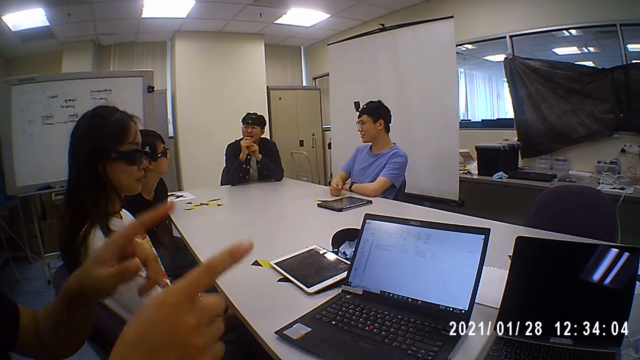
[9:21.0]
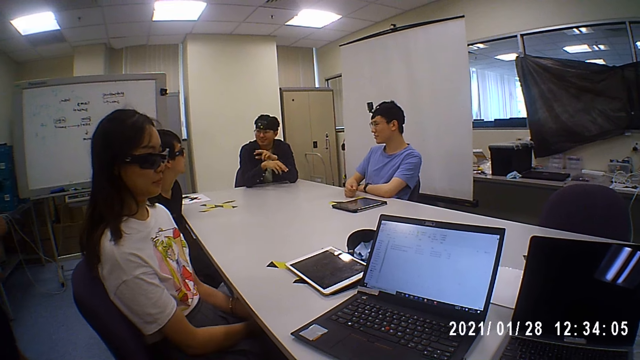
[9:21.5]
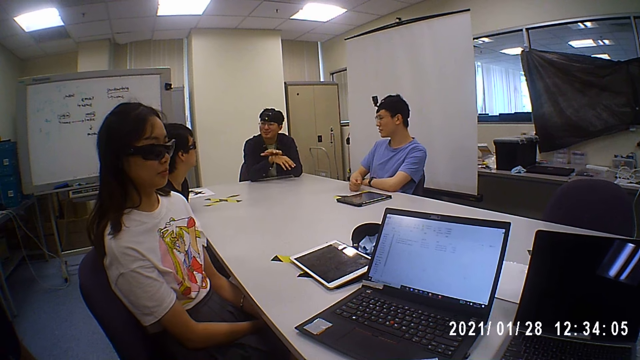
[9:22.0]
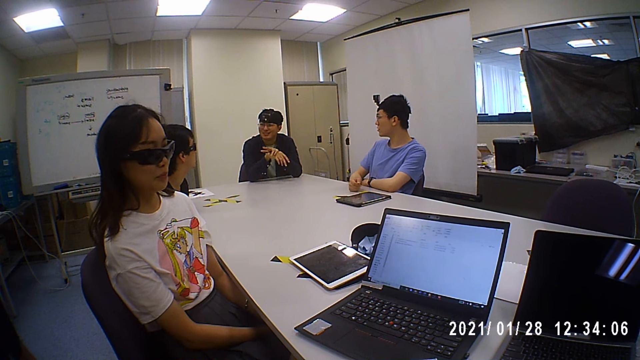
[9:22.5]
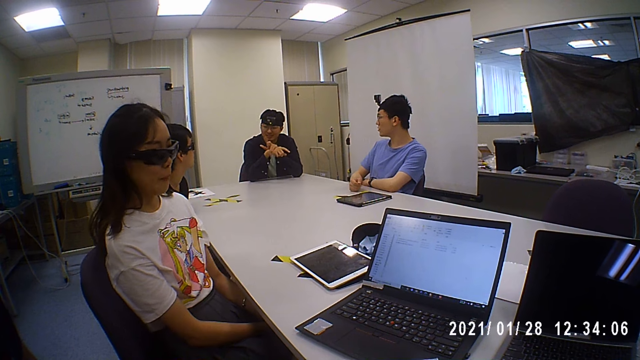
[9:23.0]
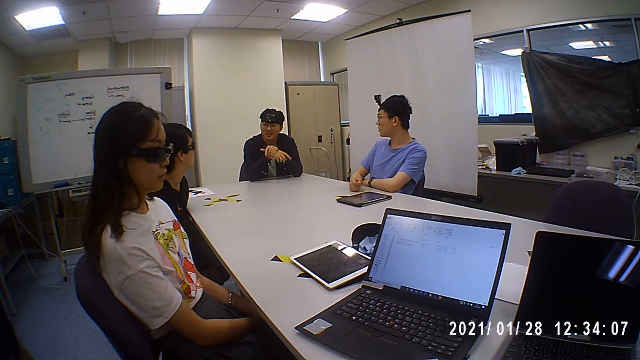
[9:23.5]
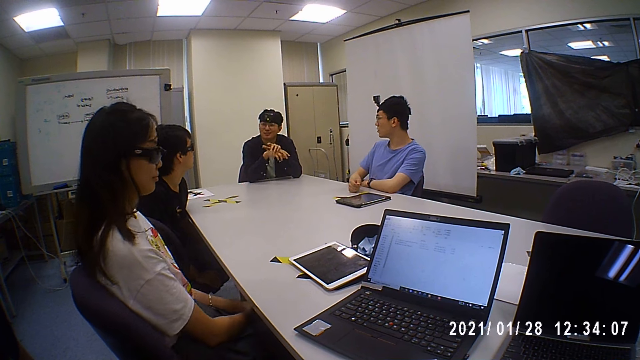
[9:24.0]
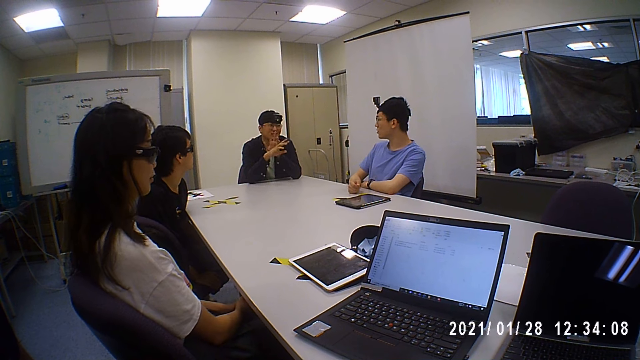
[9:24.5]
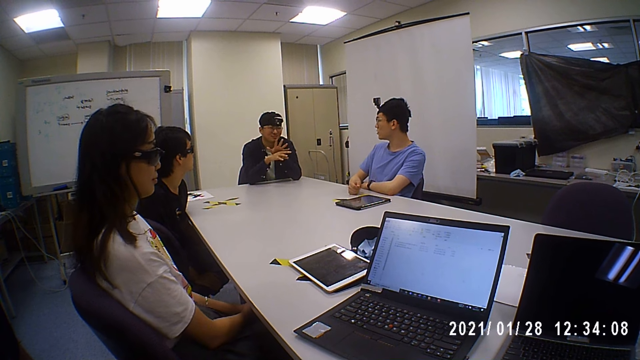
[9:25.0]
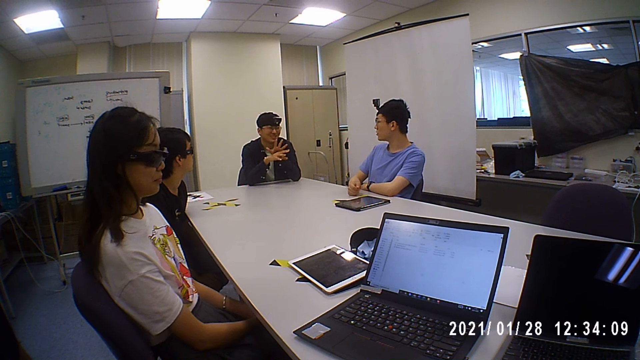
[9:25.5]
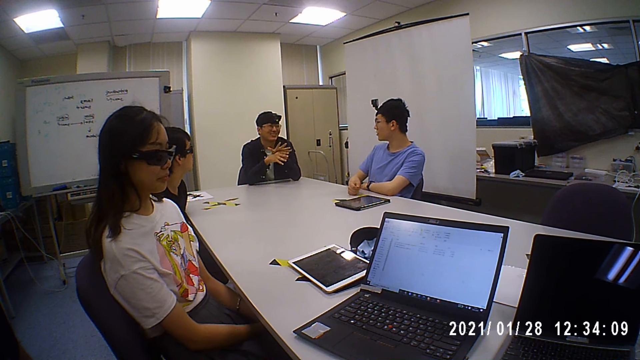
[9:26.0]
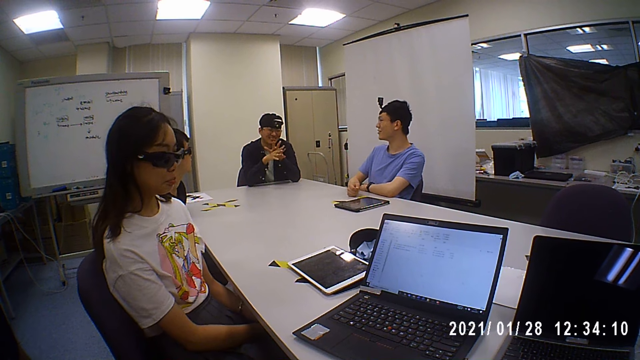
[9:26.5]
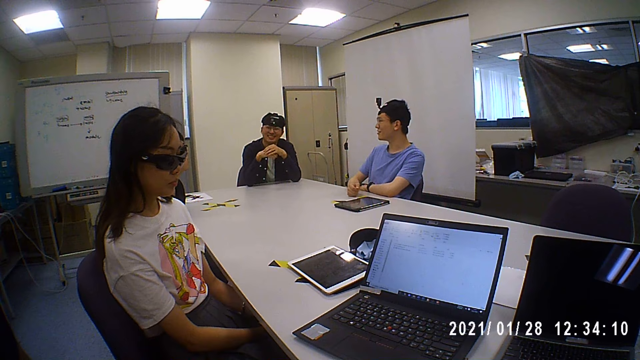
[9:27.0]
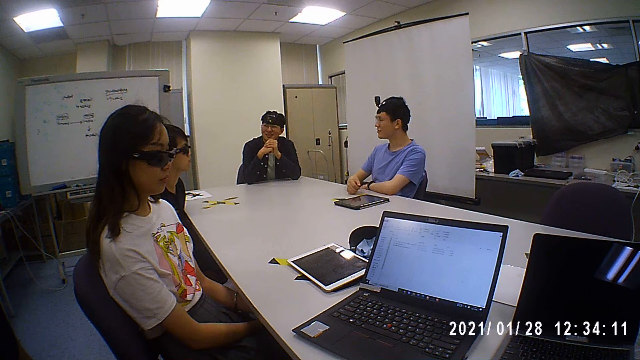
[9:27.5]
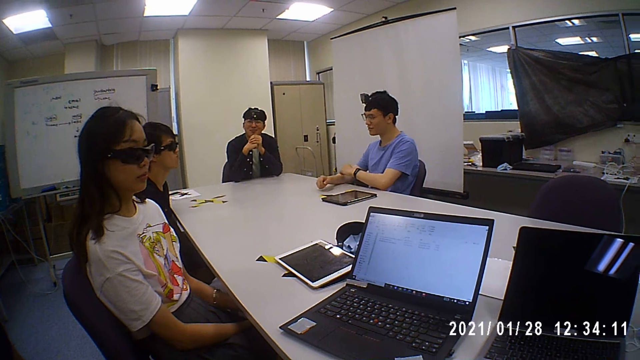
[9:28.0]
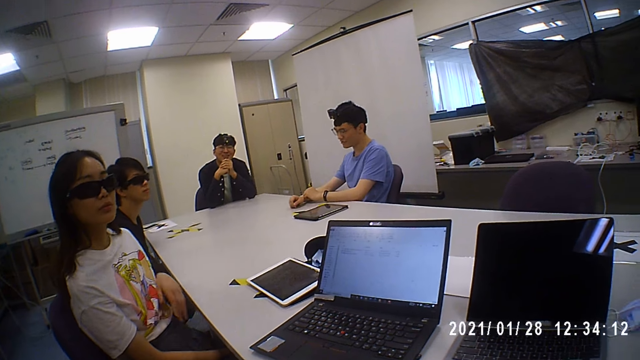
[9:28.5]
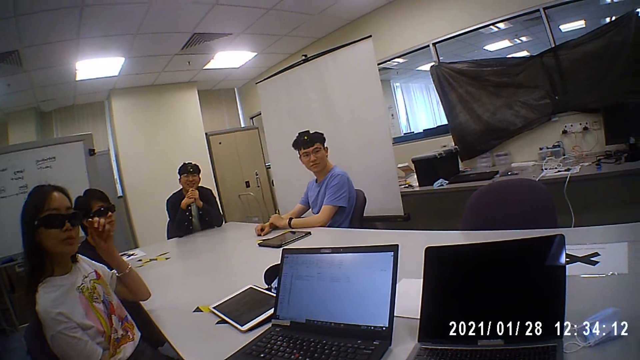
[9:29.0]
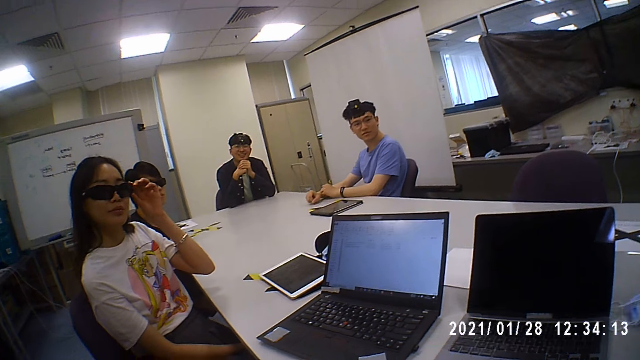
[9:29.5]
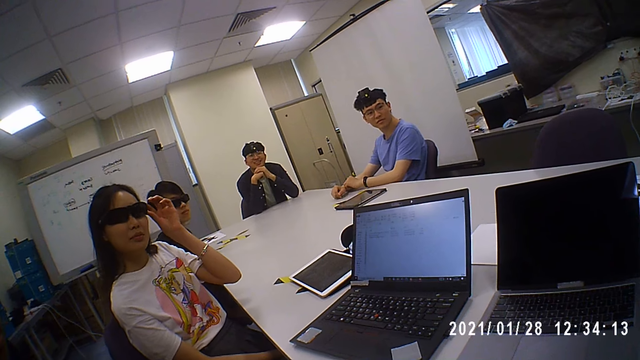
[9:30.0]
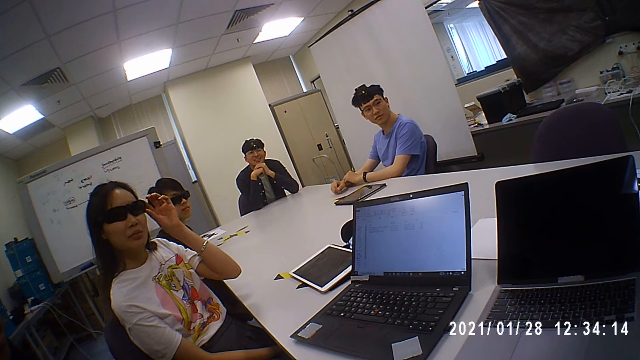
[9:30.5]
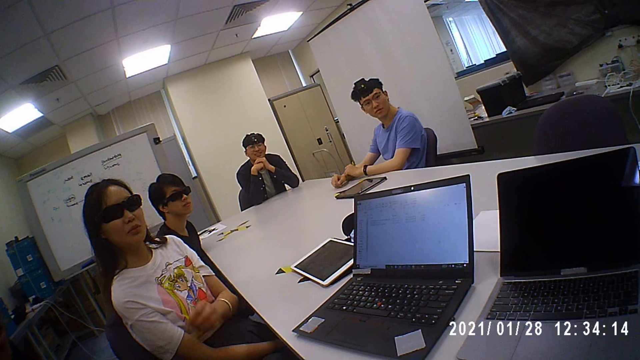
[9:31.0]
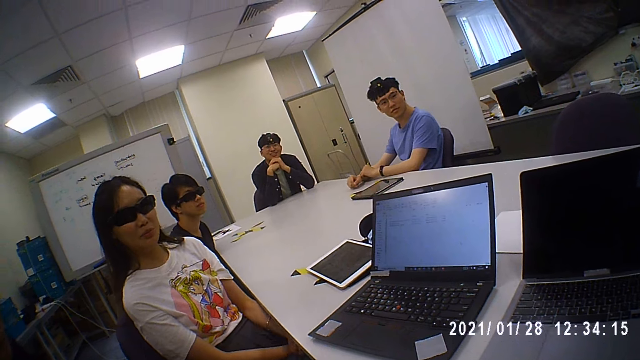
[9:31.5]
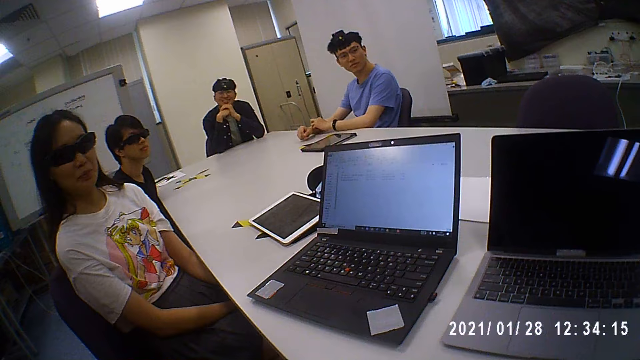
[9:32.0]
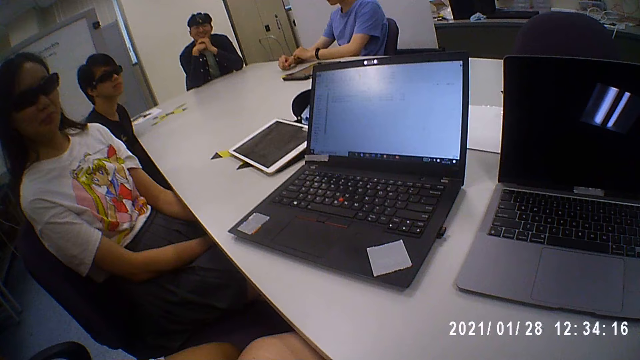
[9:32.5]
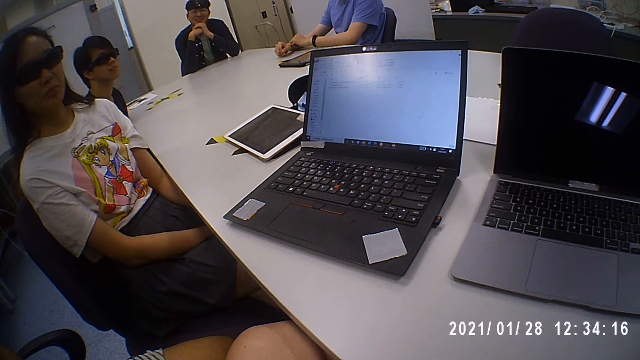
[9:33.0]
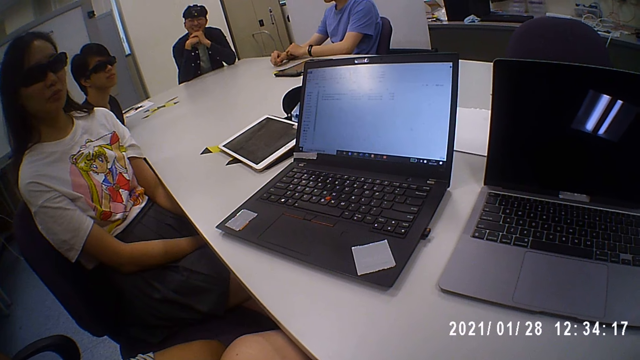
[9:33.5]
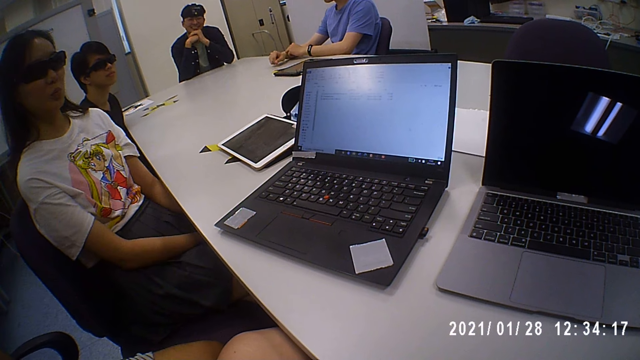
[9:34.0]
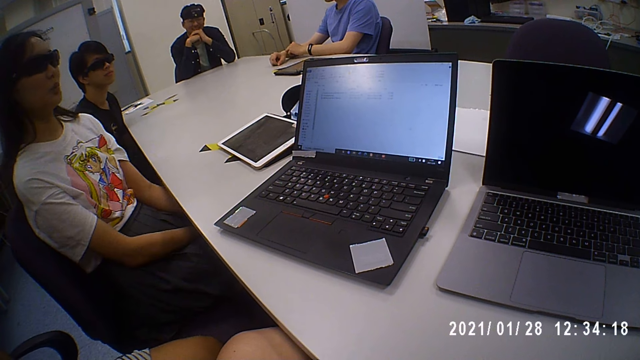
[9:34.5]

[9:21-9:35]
A man talks to colleagues. The camera wearer converses with the group of people. They look on the colleagues. A woman adjusts a pair of sunglasses on her face with her left hand. The woman places her left hand on her legs.

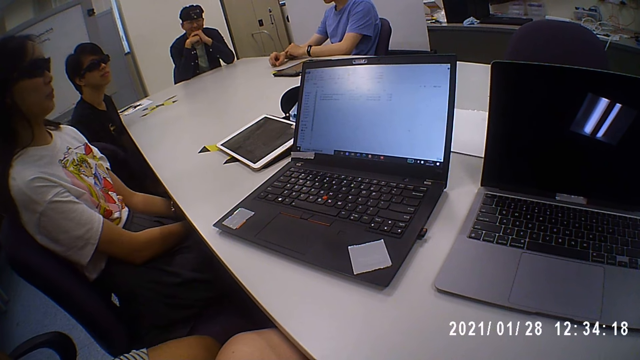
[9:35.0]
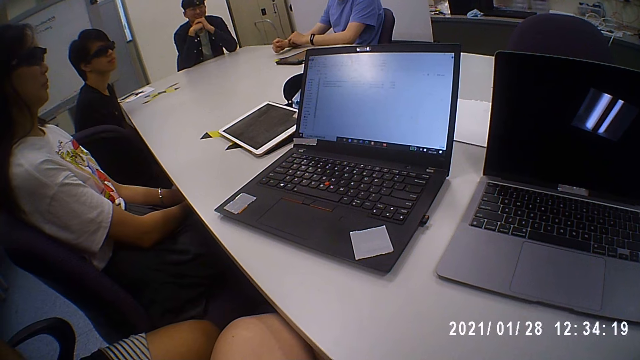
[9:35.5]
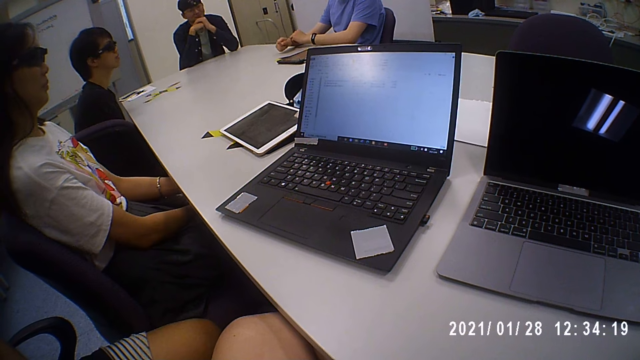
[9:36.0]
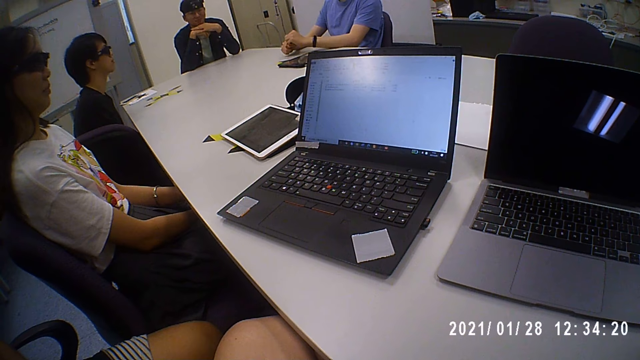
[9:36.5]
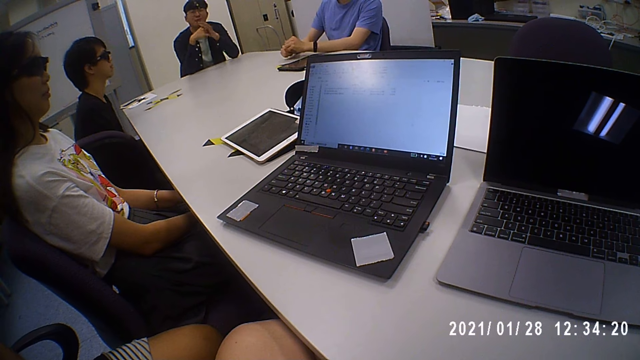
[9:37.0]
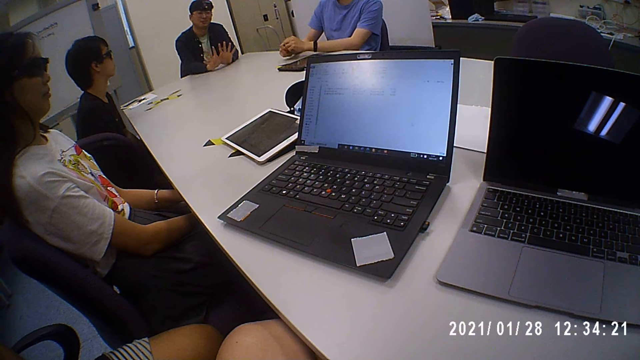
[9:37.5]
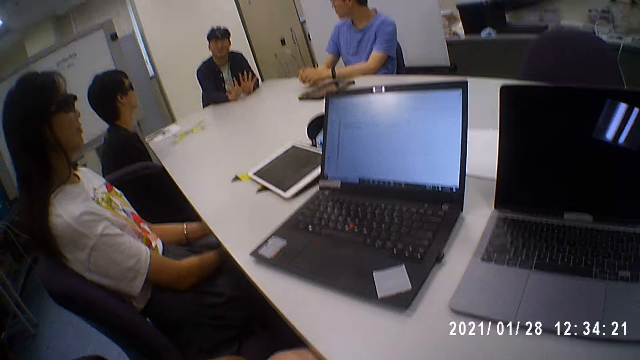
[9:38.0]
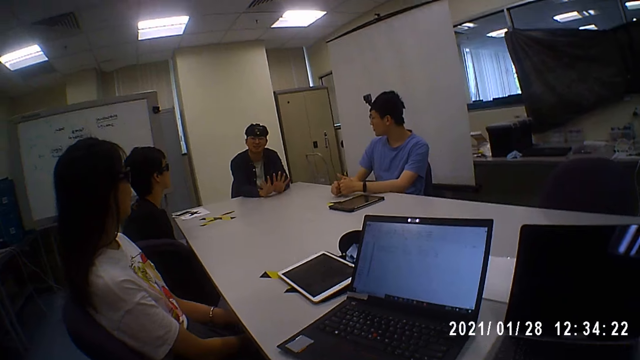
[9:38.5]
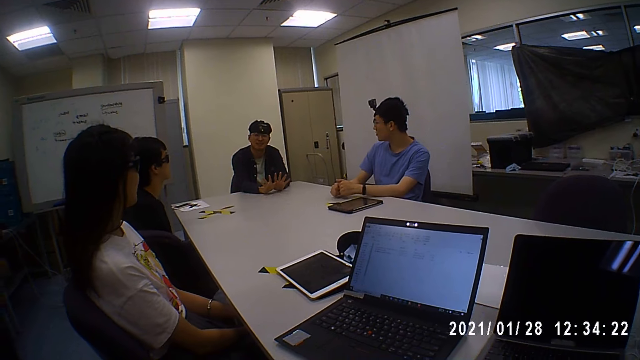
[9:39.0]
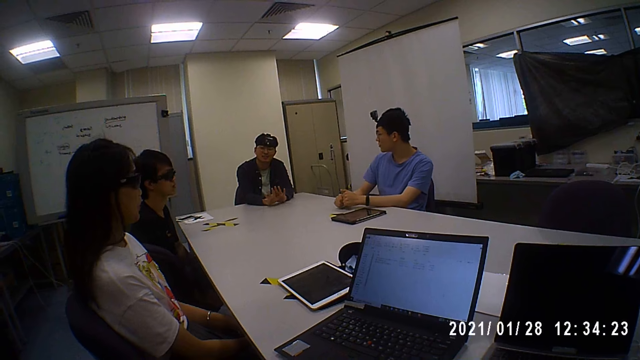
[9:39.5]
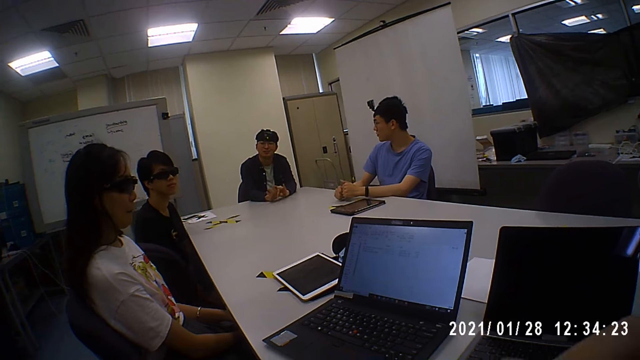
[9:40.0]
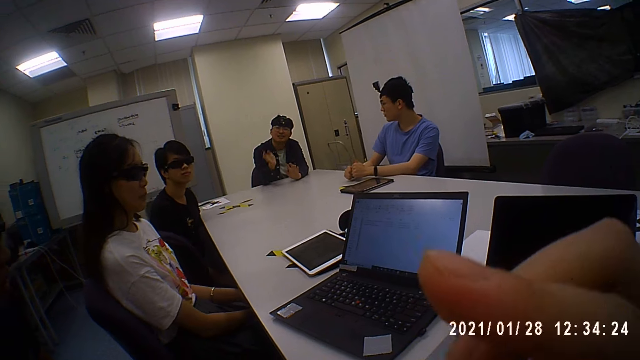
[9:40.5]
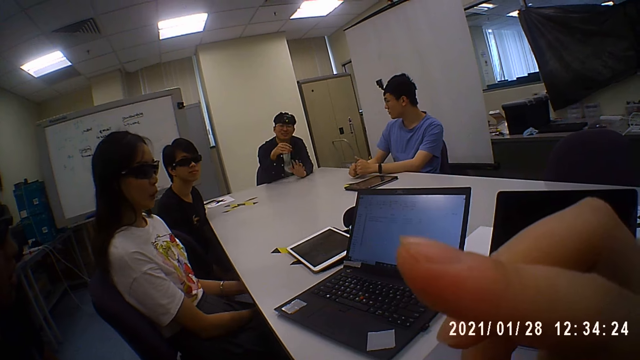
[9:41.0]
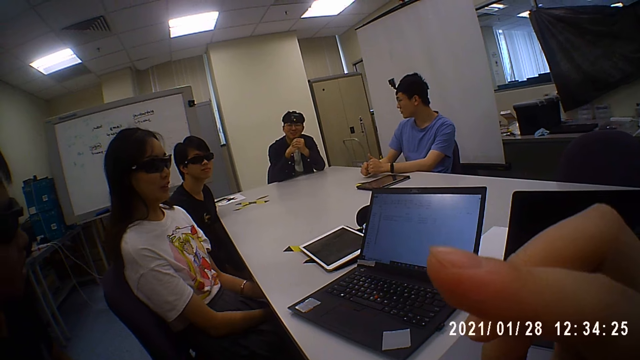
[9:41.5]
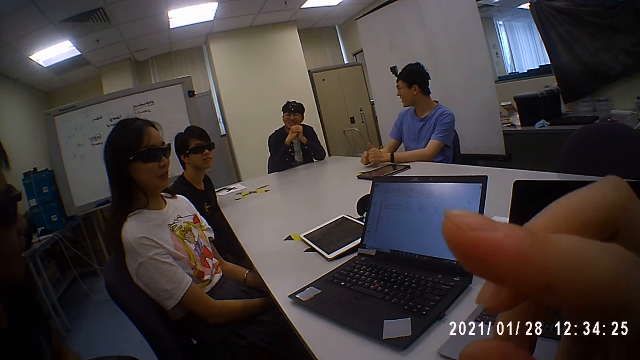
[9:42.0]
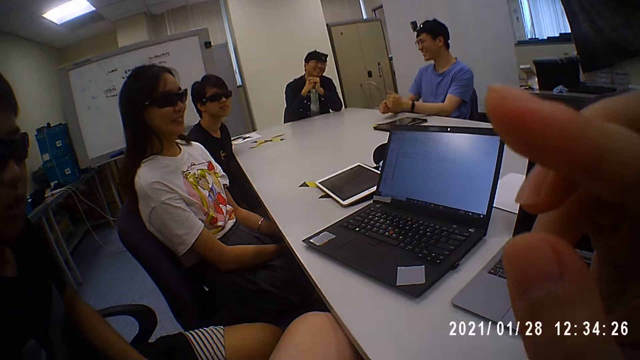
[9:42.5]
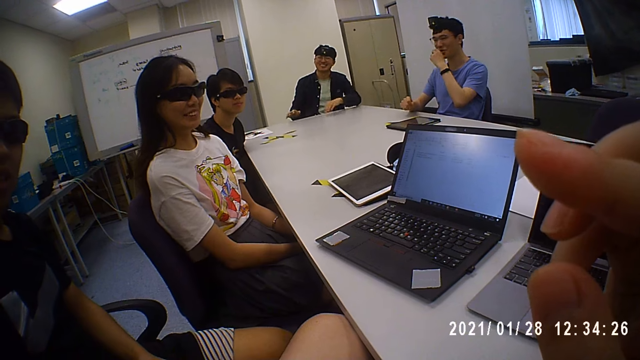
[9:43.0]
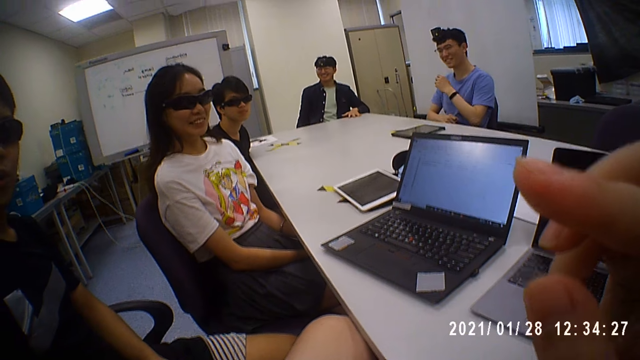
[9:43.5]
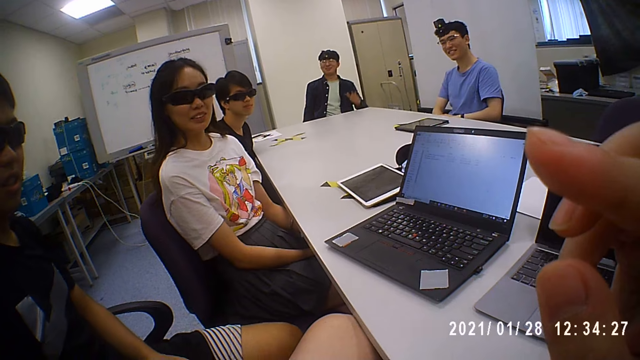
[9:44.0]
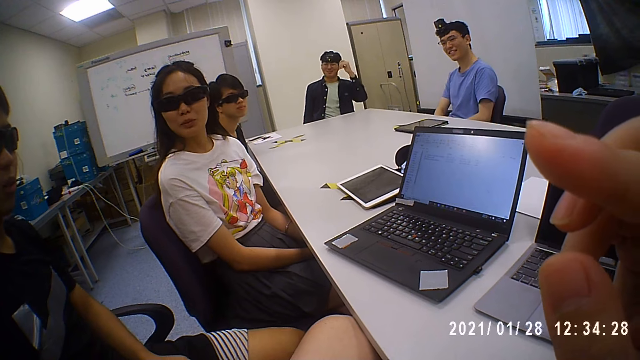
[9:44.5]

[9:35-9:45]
The man converses with the group of people and places his hands on the table. The camera wearer lifts the right hand. Another man converses with the camera wearer. A third man touches his face with his left hand. The first man places his left hand on the table. The third man places his left hand on his legs.
